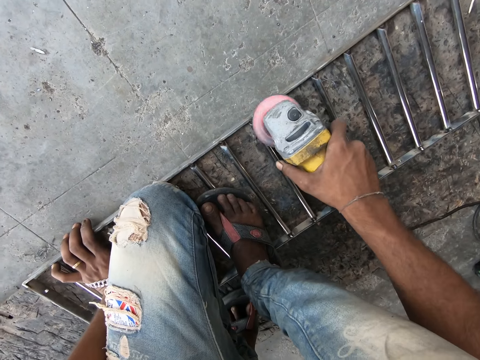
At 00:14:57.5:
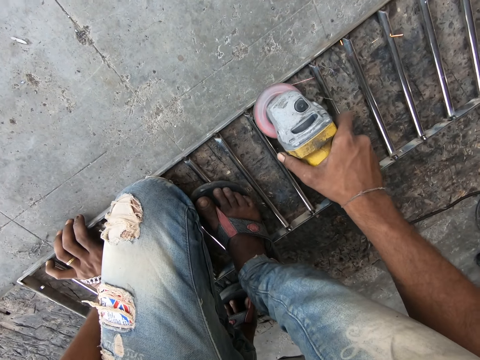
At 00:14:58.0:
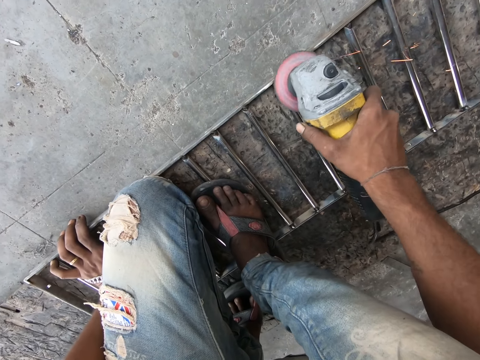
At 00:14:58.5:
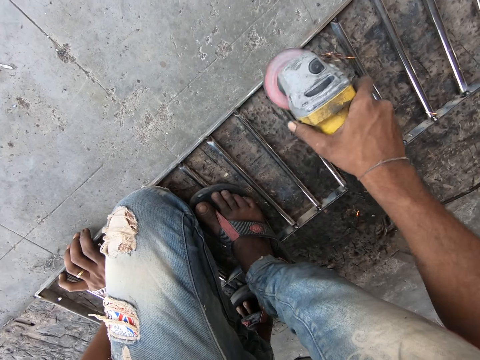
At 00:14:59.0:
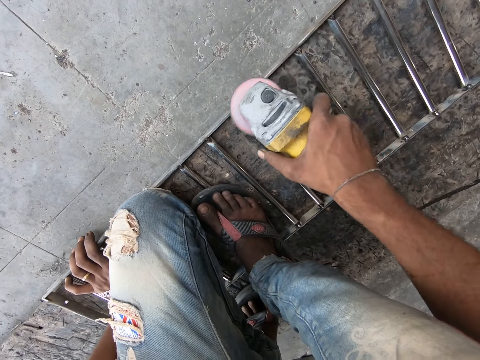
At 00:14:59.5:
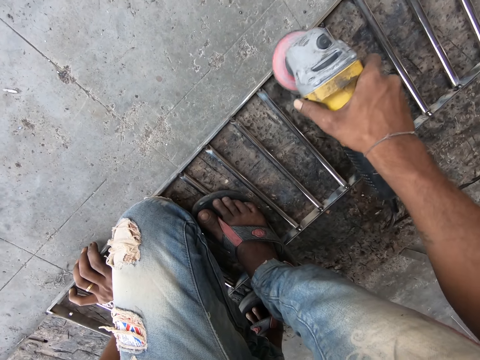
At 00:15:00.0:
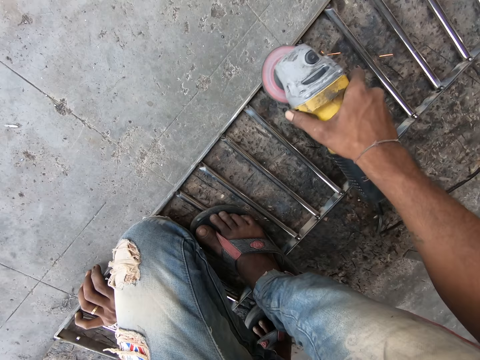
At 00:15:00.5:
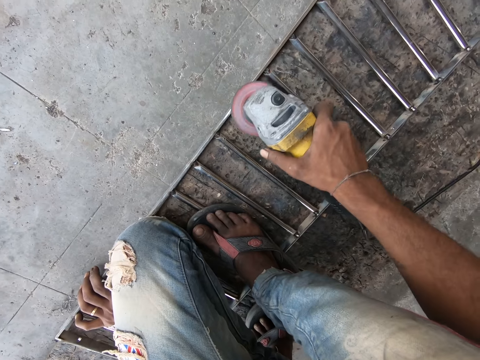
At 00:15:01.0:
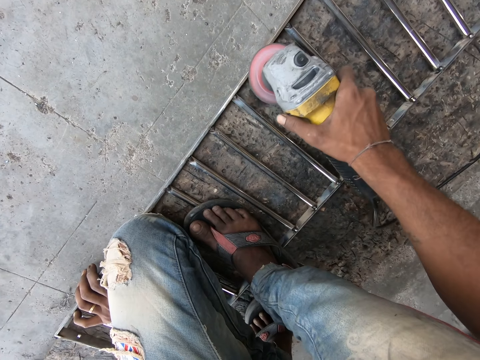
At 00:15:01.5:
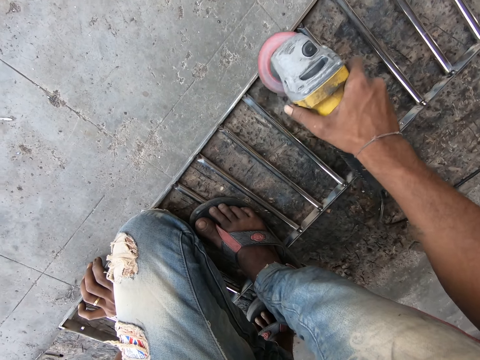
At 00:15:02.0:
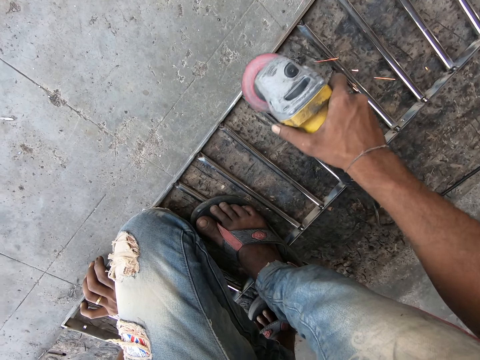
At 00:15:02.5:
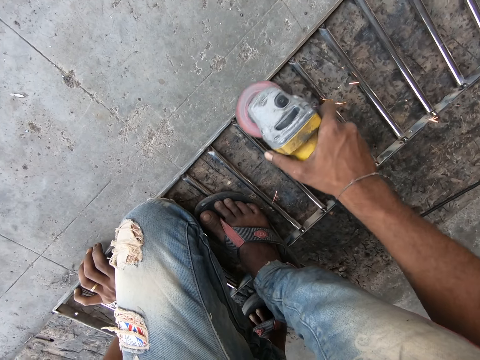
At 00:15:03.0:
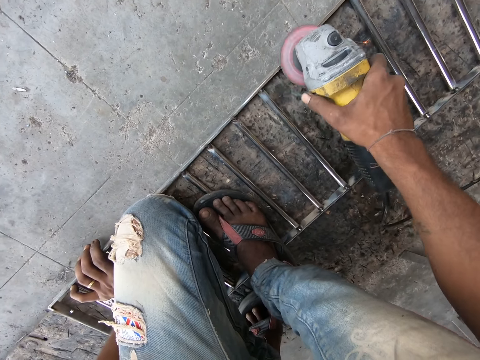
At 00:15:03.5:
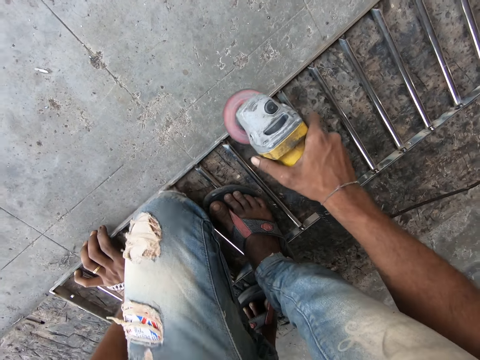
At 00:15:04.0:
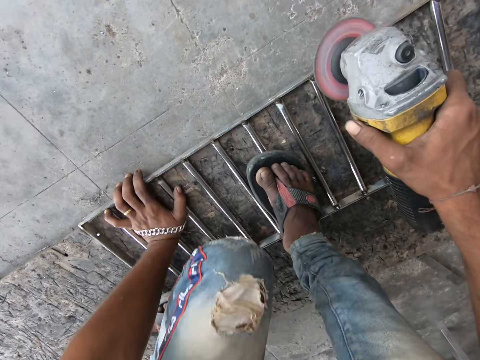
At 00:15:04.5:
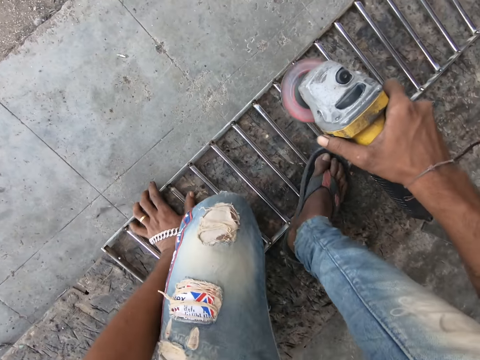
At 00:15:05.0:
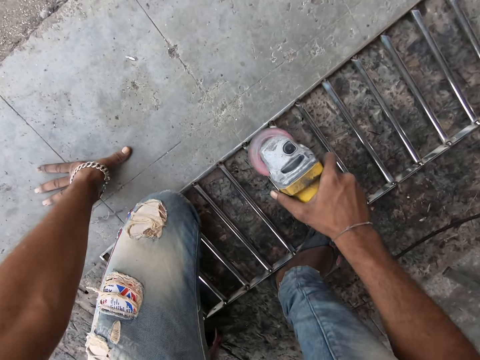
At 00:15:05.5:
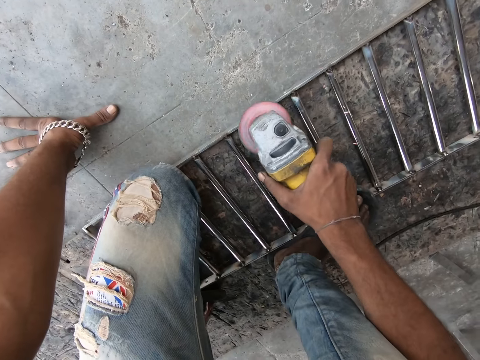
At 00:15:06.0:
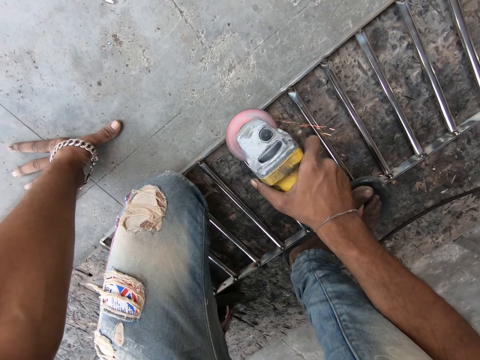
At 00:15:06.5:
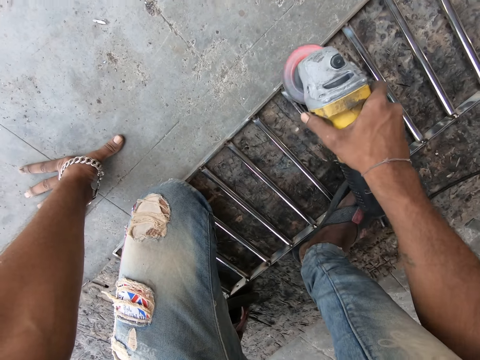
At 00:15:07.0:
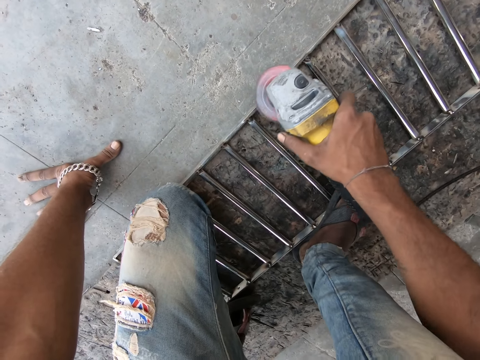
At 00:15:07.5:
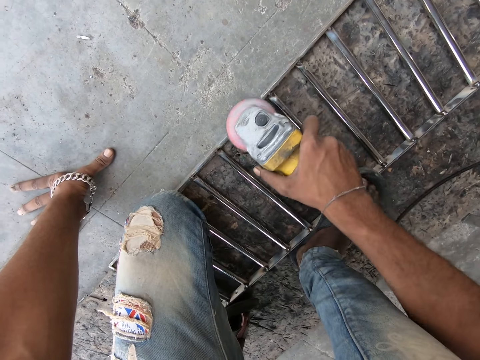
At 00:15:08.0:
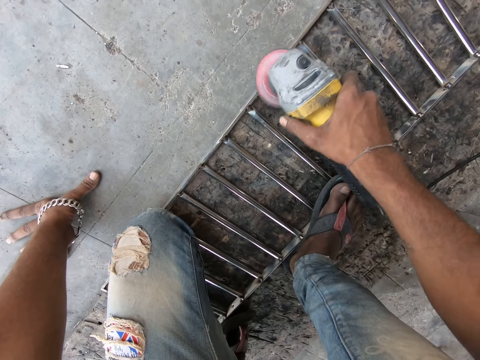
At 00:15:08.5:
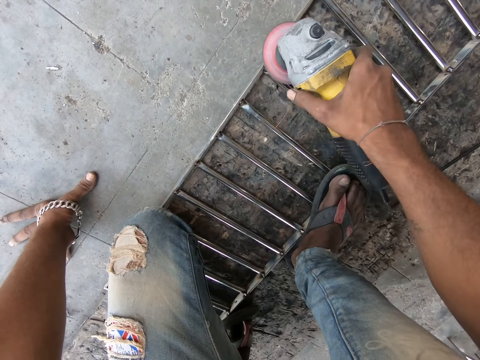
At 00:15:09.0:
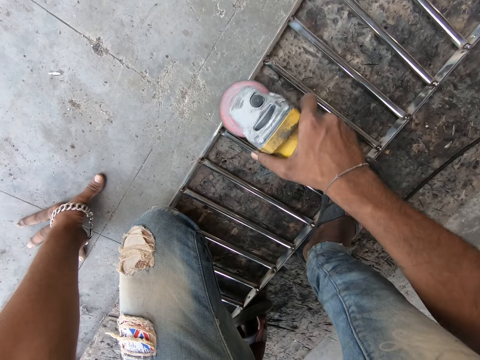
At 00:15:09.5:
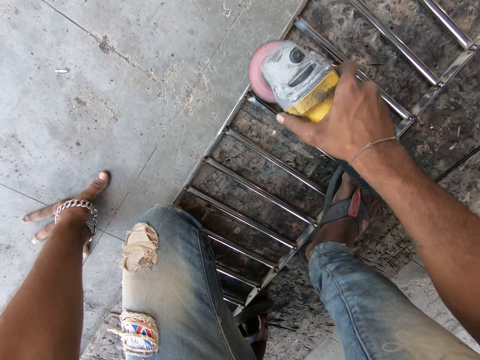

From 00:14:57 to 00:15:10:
The camera wearer grinds the edges of the metal frame with the angle grinder. He adjusts his posture and steps to another point of the frame. He grinds the edges of the metal frame with the angle grinder.

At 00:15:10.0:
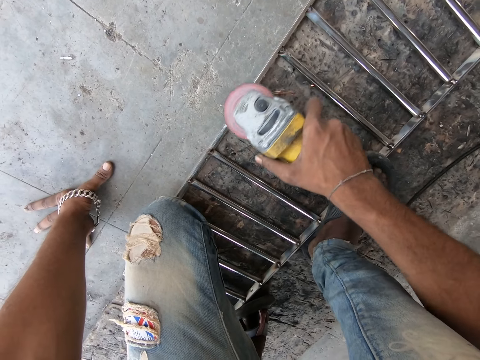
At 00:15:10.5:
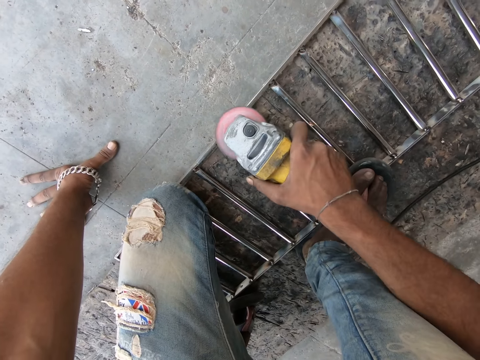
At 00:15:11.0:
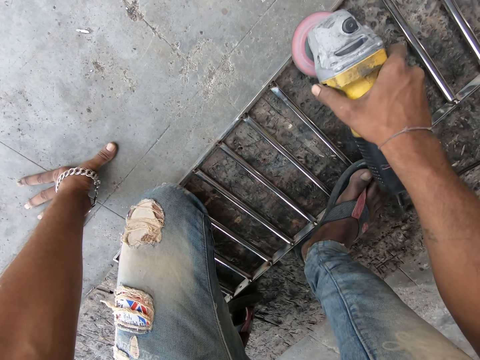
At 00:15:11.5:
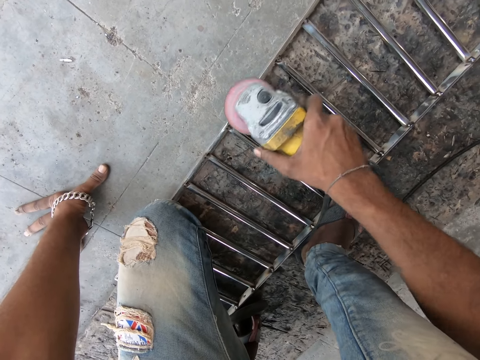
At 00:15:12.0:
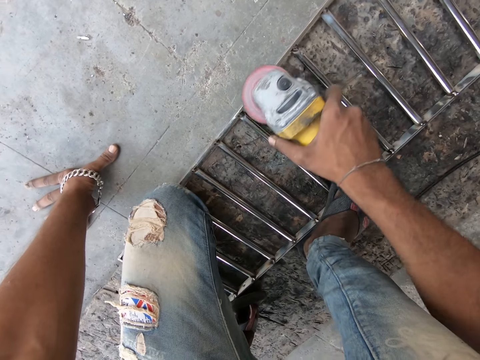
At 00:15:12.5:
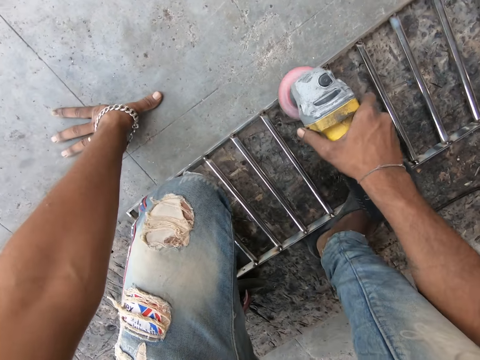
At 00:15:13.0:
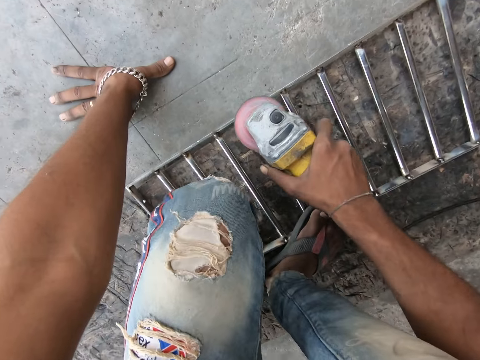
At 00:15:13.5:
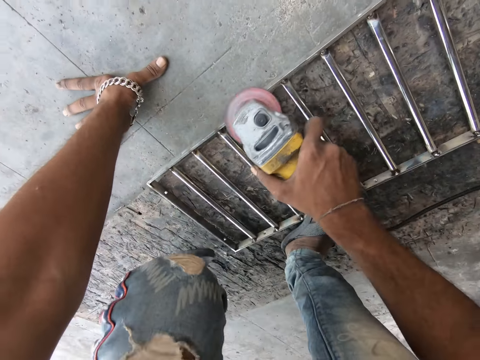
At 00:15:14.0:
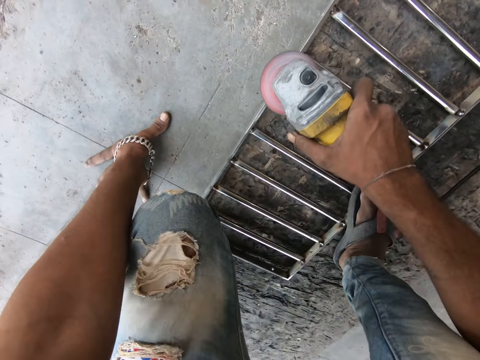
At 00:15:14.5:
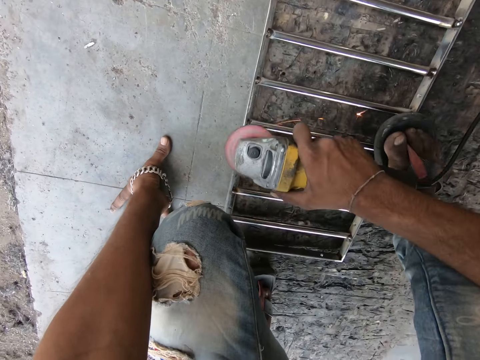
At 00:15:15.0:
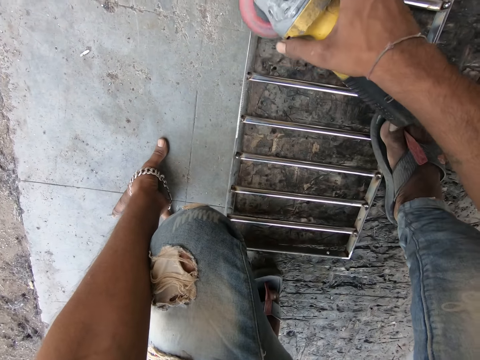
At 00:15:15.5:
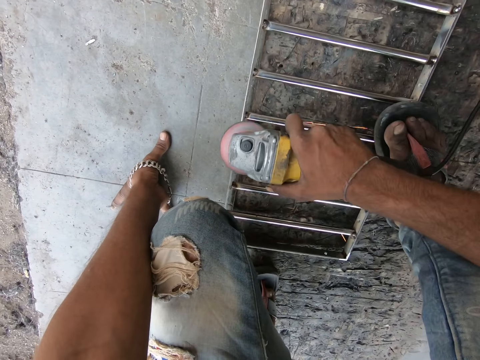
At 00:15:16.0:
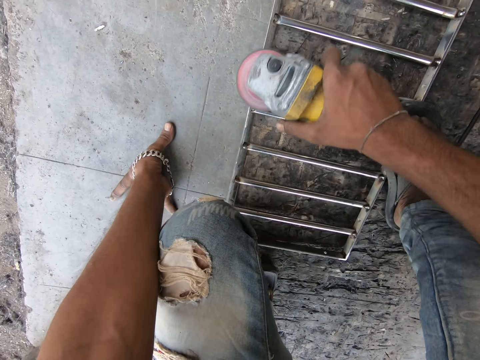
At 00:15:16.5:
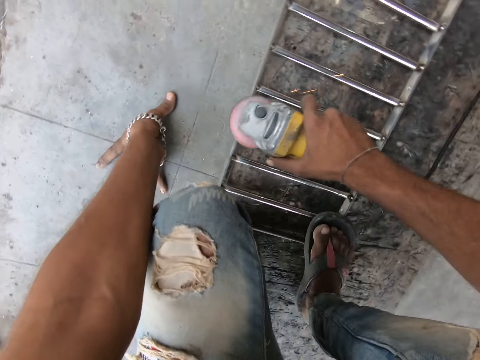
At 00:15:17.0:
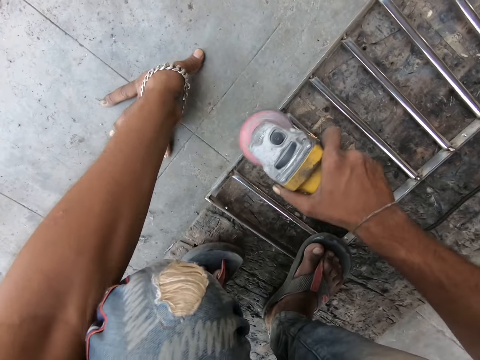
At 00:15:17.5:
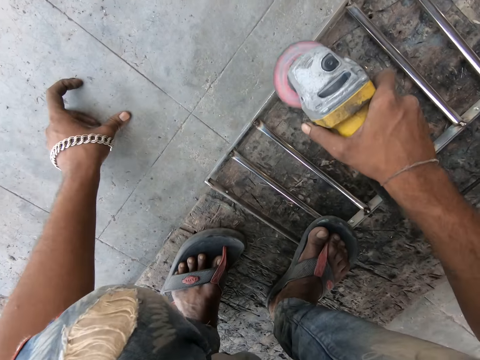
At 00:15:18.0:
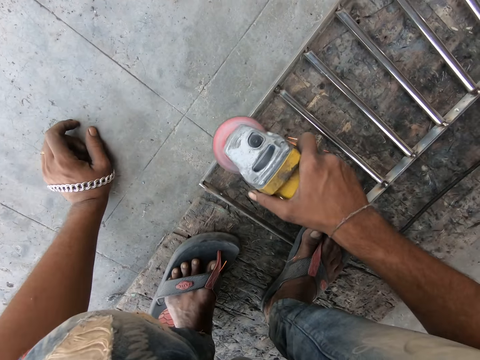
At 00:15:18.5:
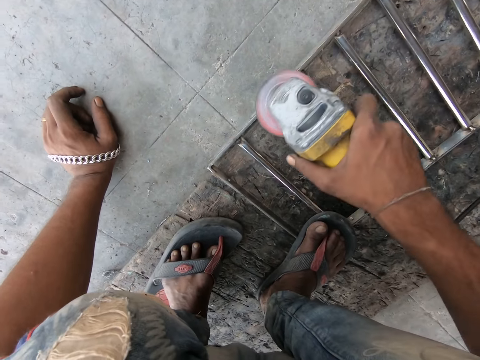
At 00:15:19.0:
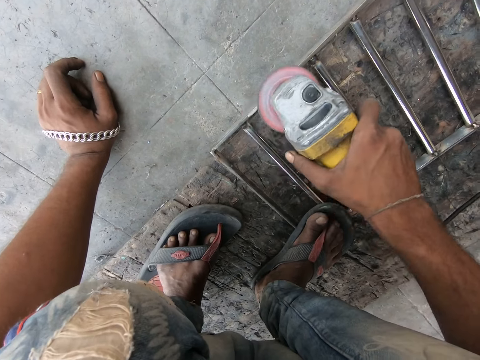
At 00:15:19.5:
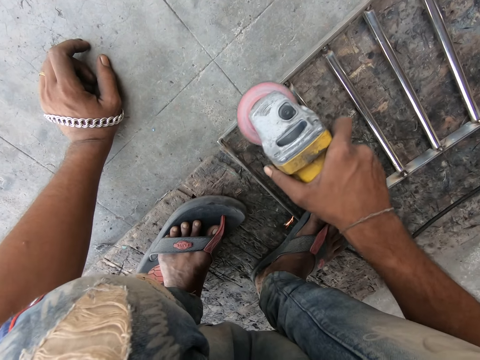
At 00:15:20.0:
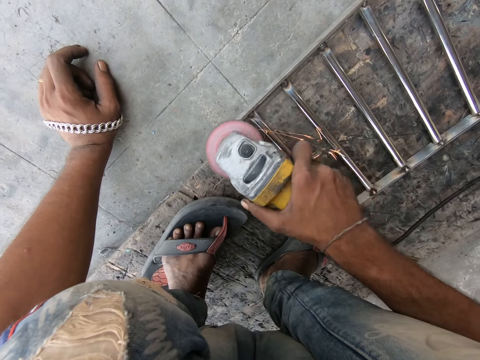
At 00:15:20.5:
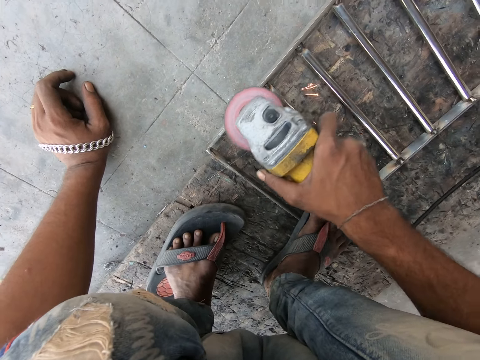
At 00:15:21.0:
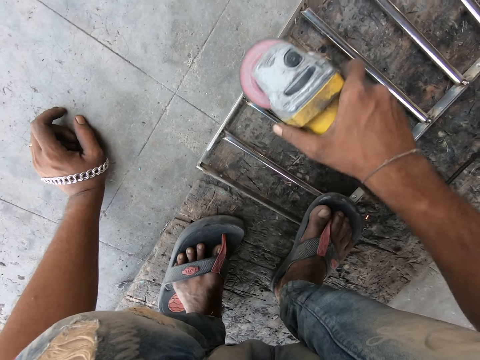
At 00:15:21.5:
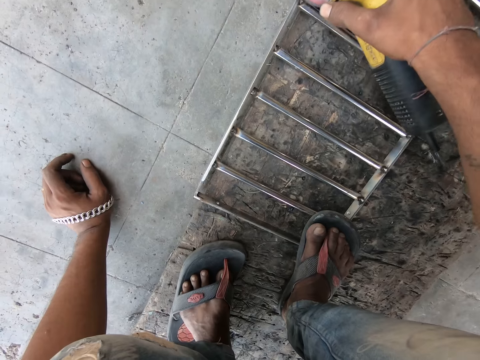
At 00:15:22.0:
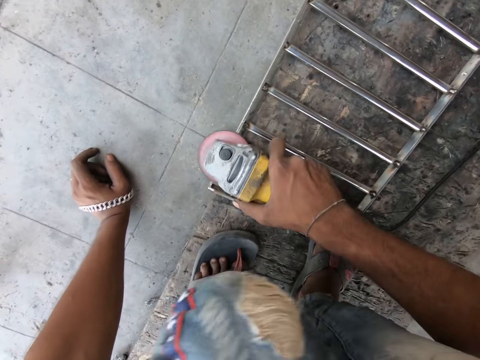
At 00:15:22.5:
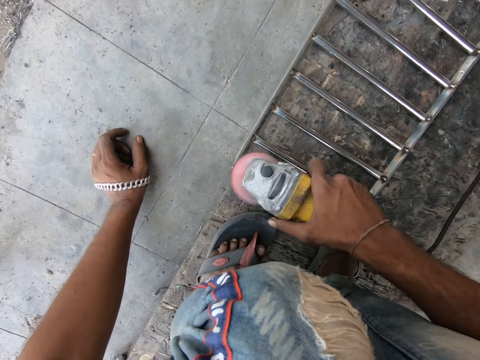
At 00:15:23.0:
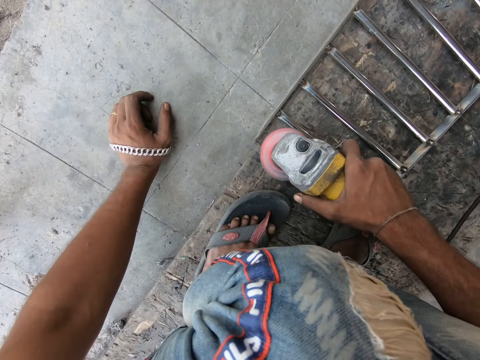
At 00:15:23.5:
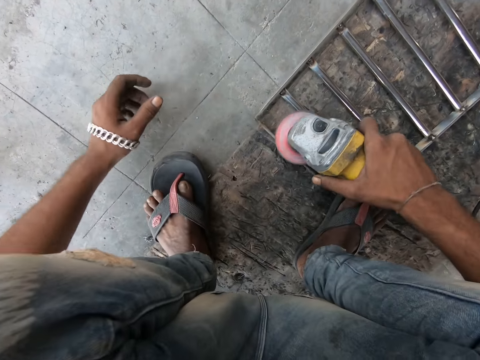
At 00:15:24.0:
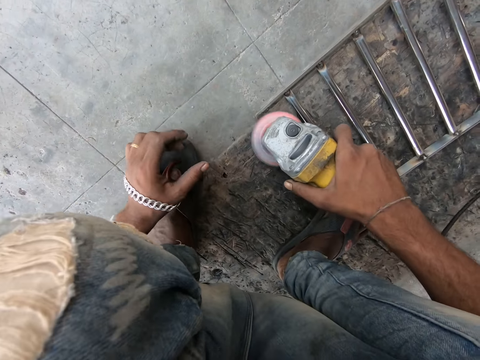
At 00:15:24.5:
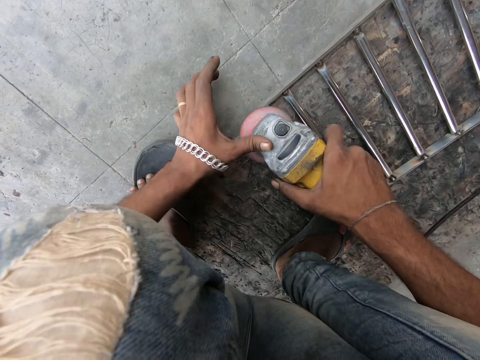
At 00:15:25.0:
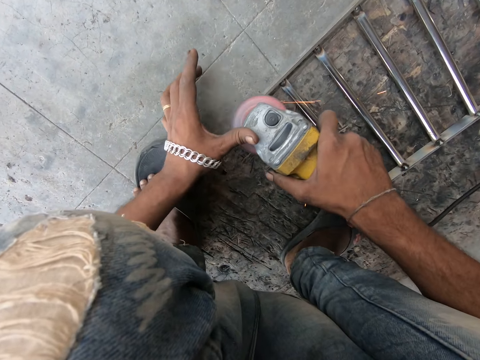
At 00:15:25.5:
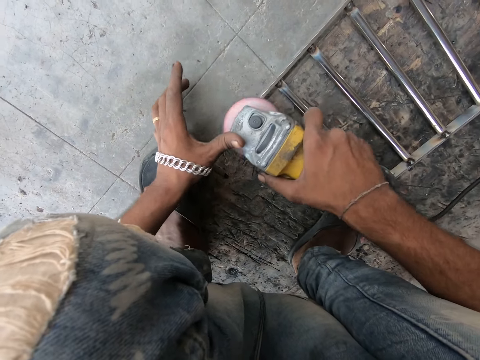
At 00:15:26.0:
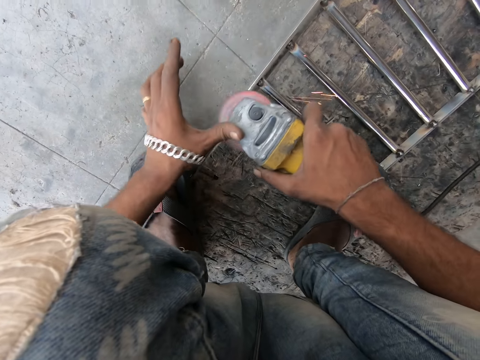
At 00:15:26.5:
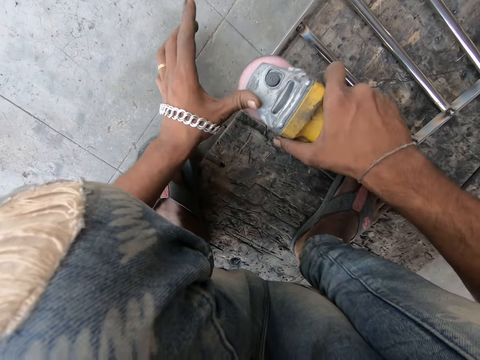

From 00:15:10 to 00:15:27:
The camera wearer steps to another point of the frame. He adjusts his posture and grinds the edges of the frame. He steps on another point of the frame and grinds the edges of the frame. He grinds the metal frame with the angle grinder.
